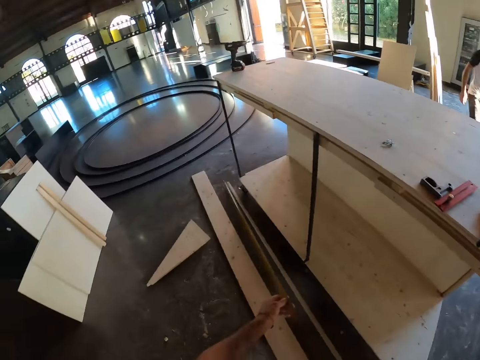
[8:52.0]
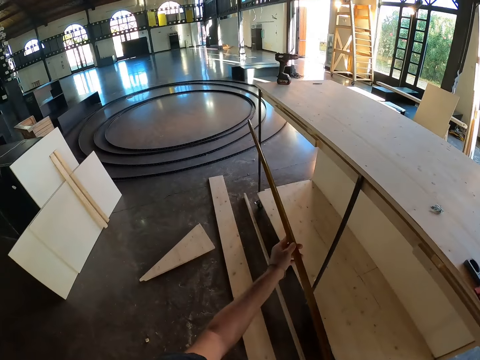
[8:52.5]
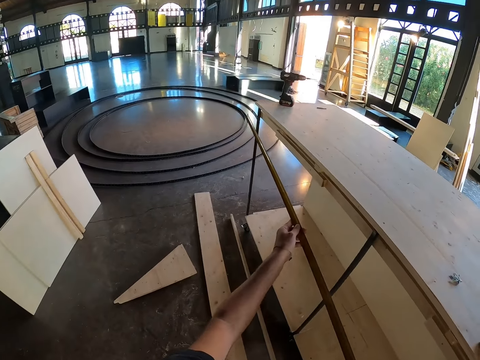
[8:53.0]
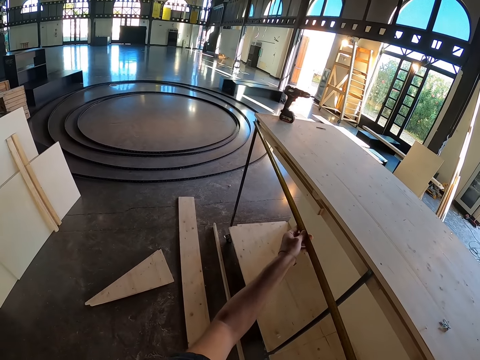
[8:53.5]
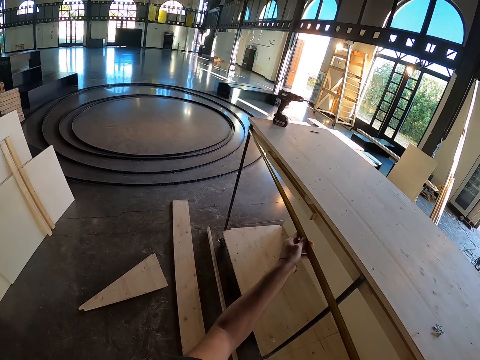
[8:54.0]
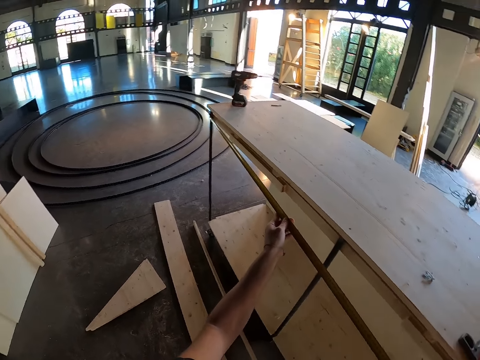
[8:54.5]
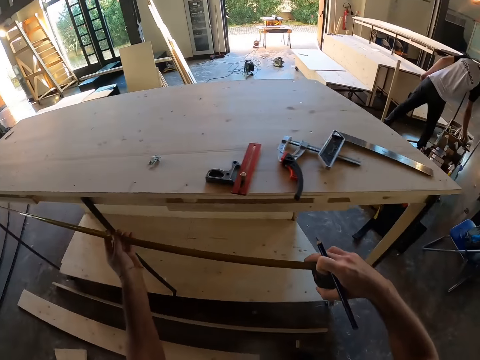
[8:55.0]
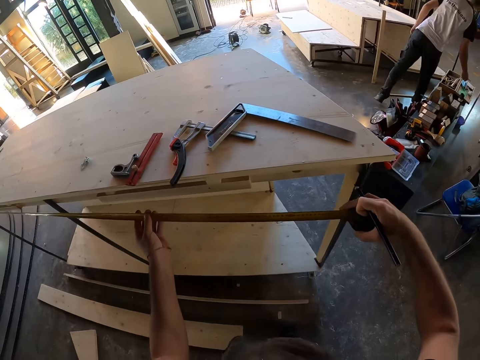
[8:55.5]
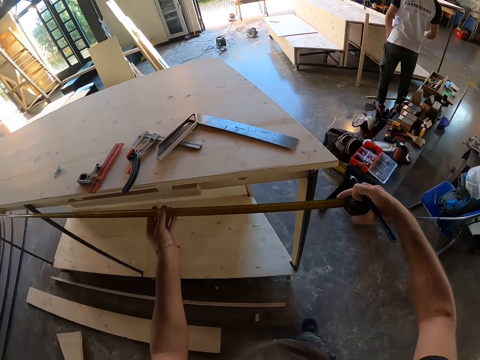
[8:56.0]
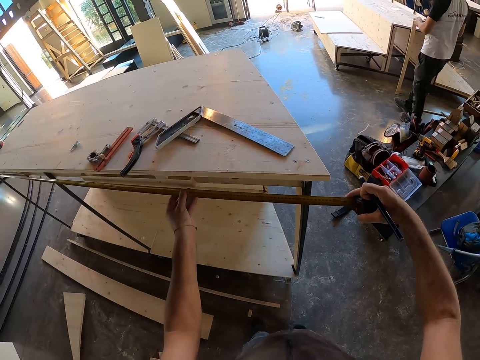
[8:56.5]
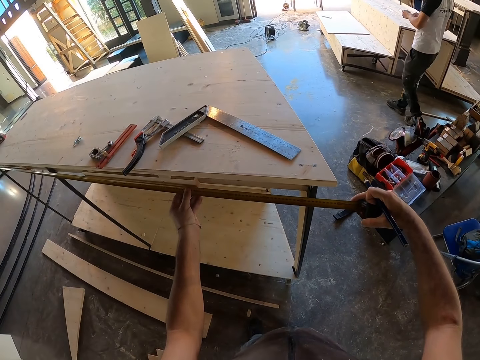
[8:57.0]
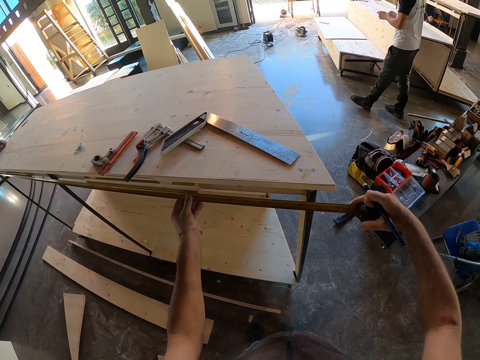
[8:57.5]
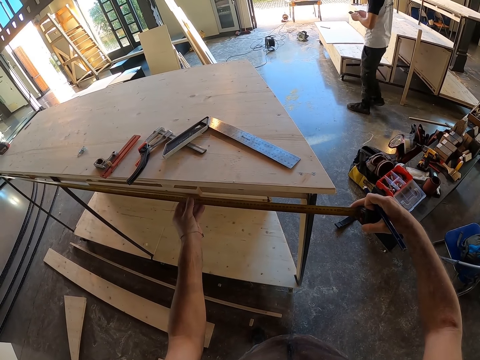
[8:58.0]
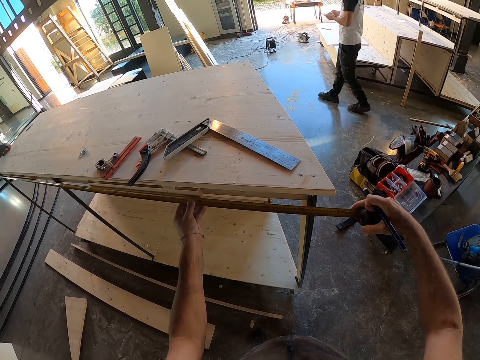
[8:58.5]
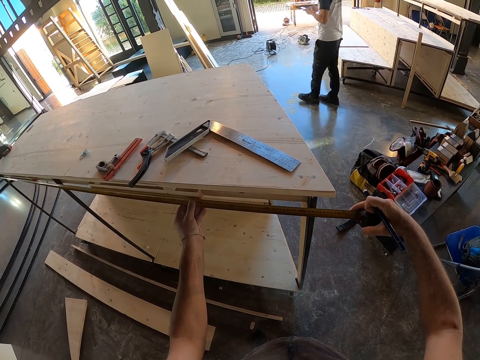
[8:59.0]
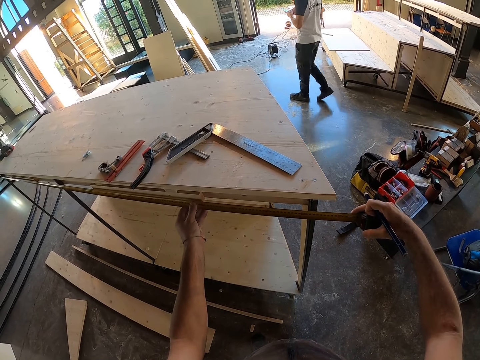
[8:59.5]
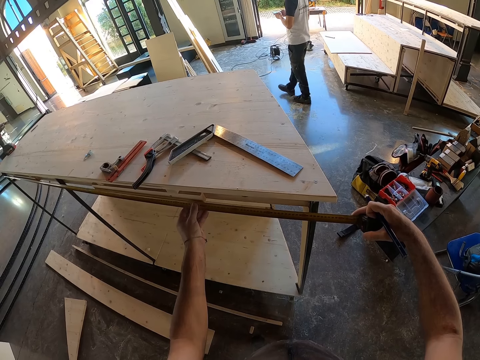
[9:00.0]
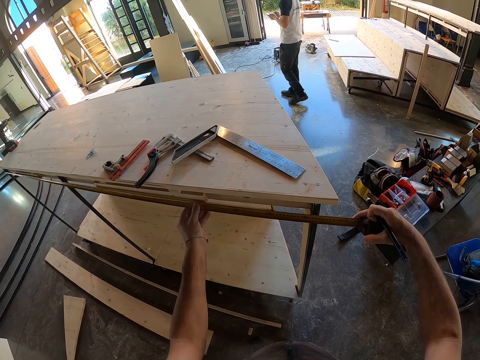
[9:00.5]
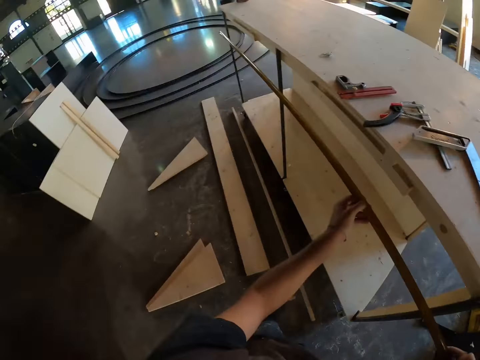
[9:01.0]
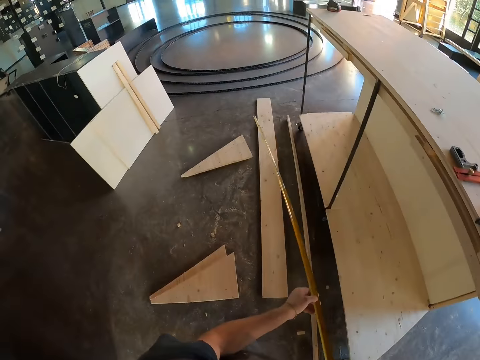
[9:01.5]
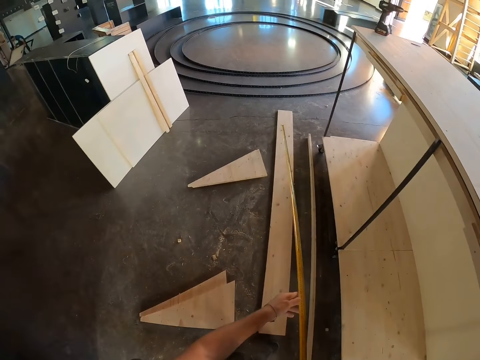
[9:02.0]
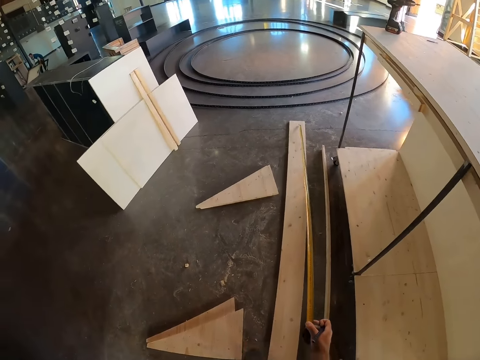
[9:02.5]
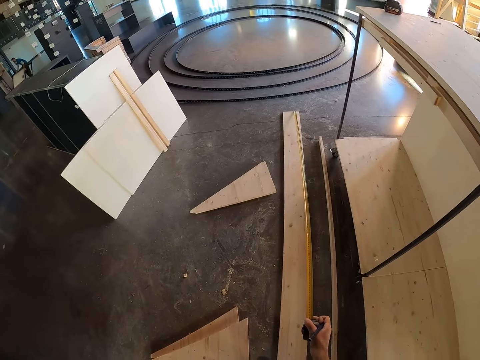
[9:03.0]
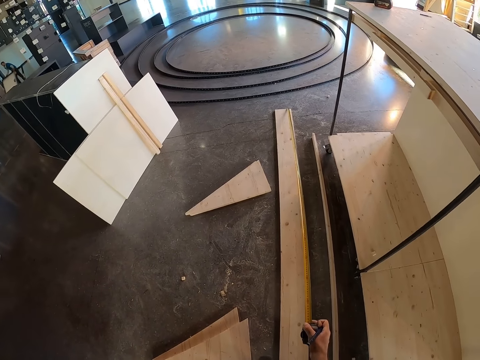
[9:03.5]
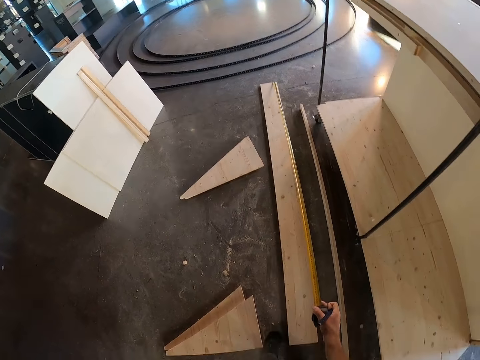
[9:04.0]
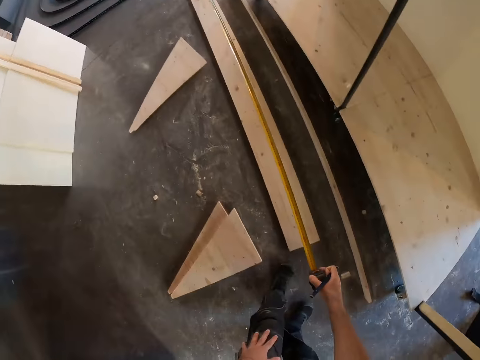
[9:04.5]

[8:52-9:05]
The camera wearer places the measuring tape on the rods of the wooden staircase with both hands. He elongates the measuring tape on the rods of the wooden staircase with his right hand. He measures the rods of the wooden staircase with the measuring tape in both hands. He measures the wood. He places the measuring tape on the wood on the floor with his right hand.

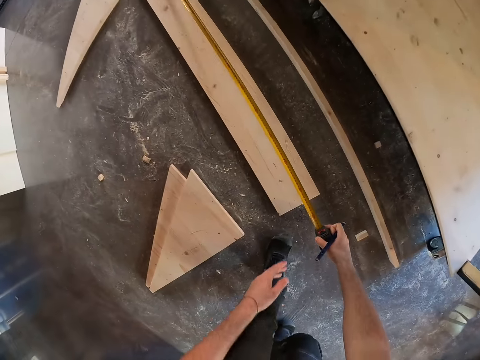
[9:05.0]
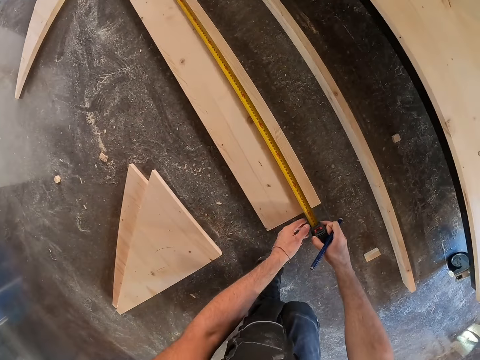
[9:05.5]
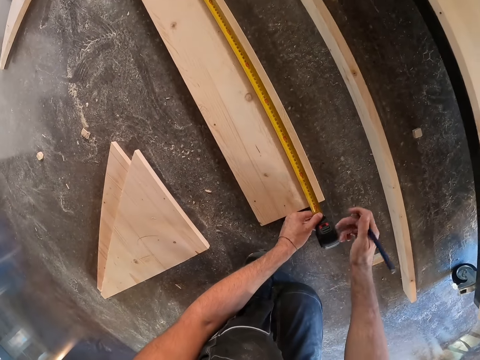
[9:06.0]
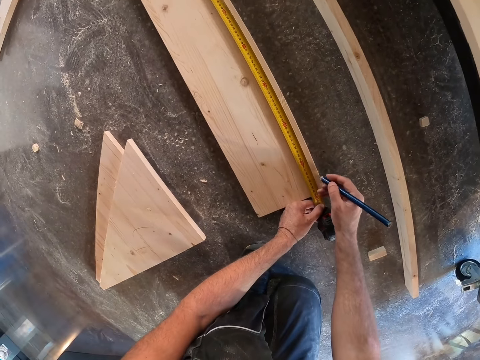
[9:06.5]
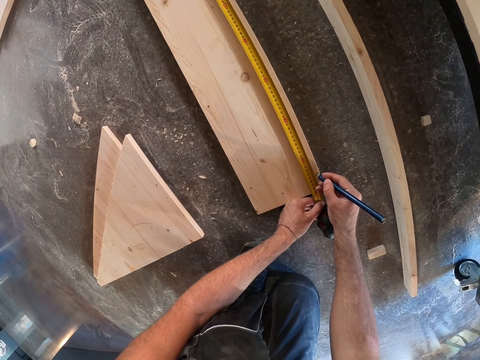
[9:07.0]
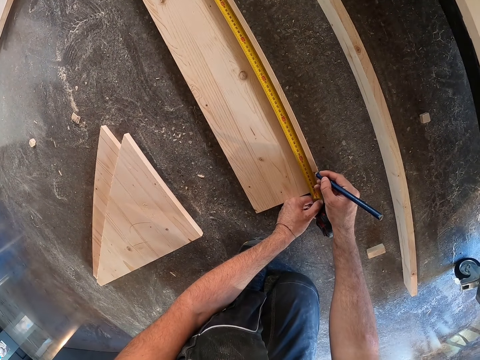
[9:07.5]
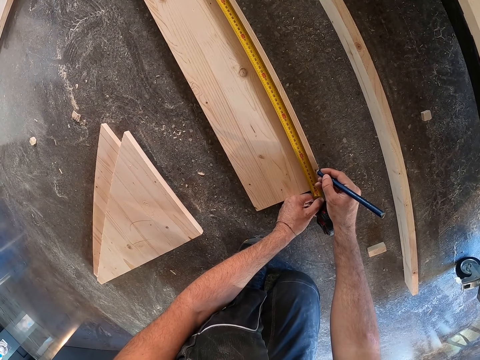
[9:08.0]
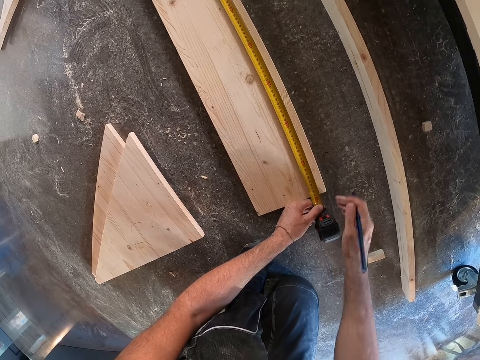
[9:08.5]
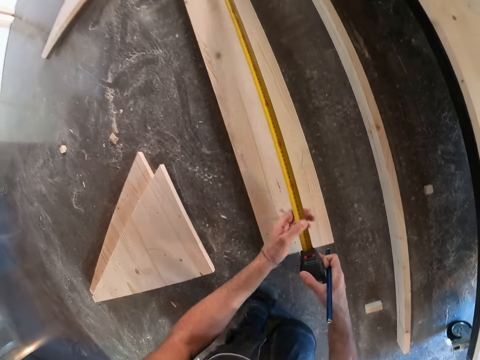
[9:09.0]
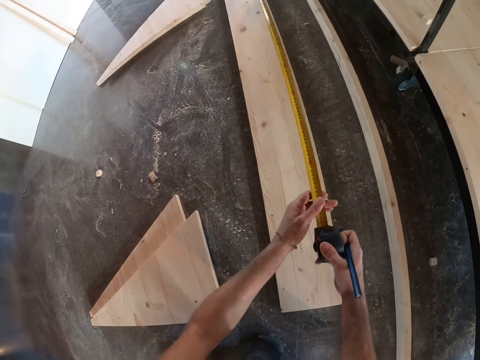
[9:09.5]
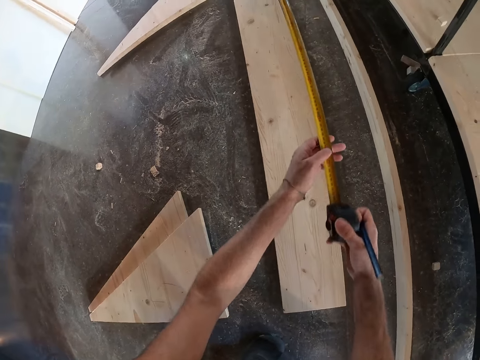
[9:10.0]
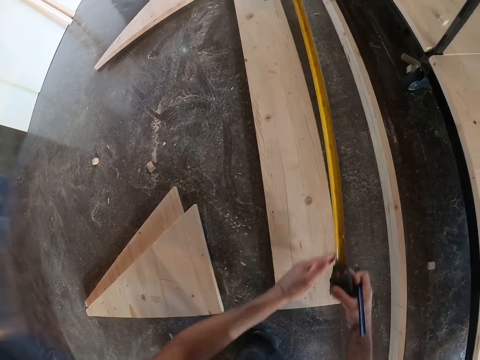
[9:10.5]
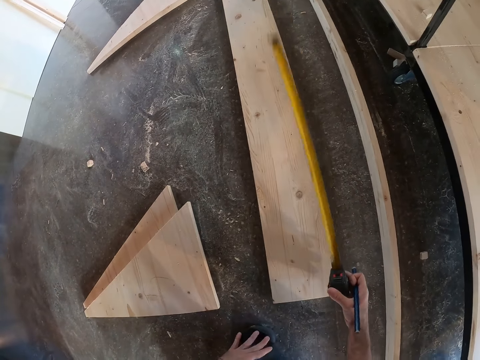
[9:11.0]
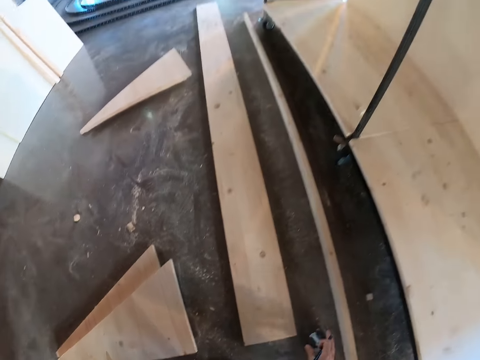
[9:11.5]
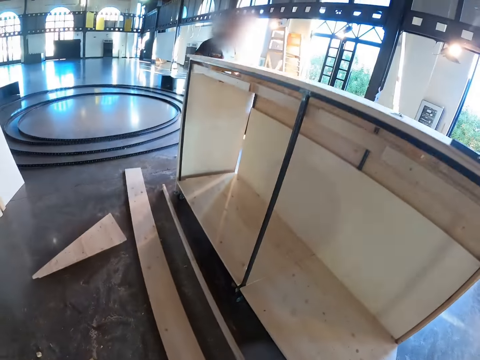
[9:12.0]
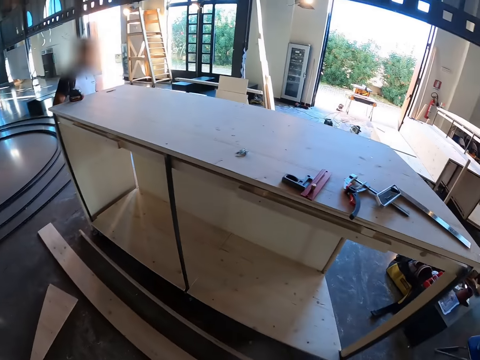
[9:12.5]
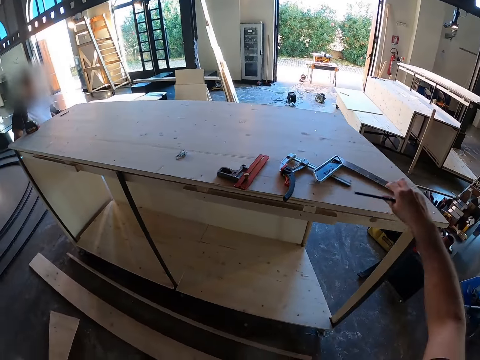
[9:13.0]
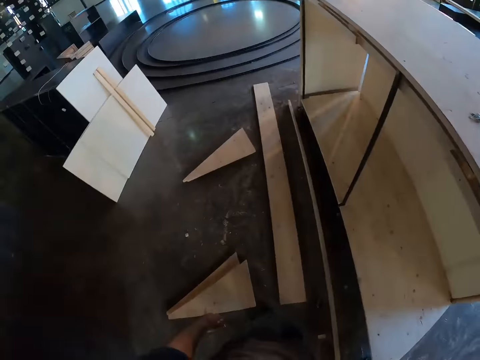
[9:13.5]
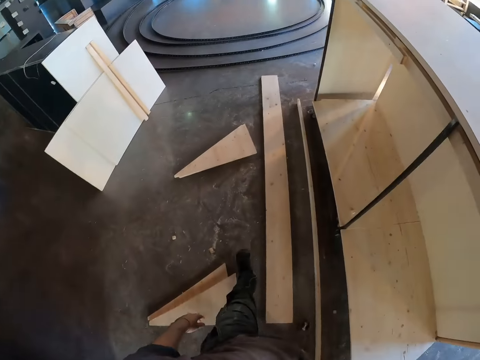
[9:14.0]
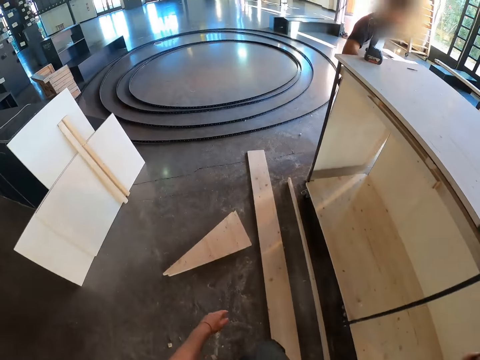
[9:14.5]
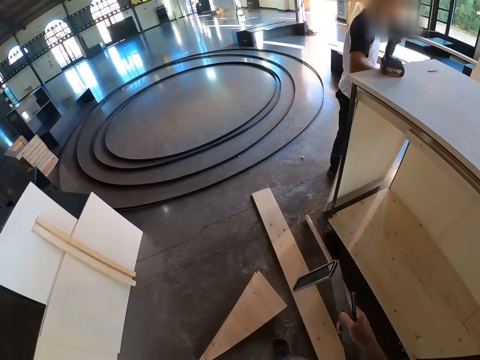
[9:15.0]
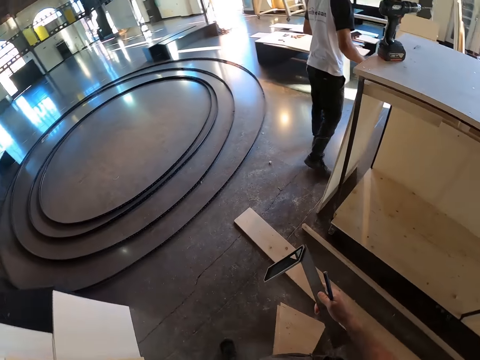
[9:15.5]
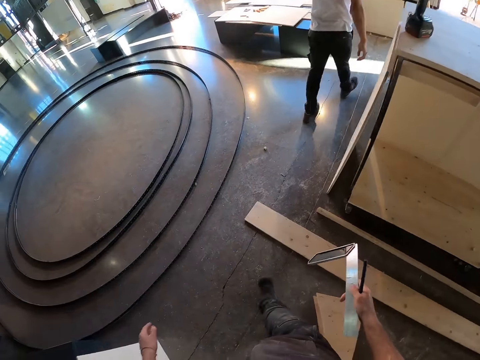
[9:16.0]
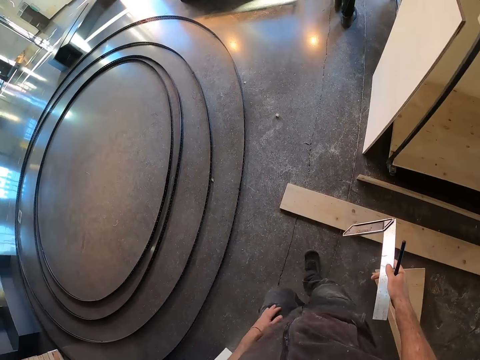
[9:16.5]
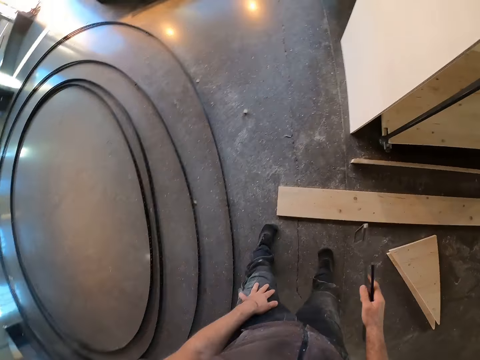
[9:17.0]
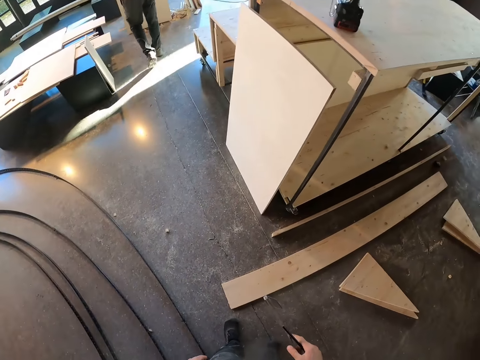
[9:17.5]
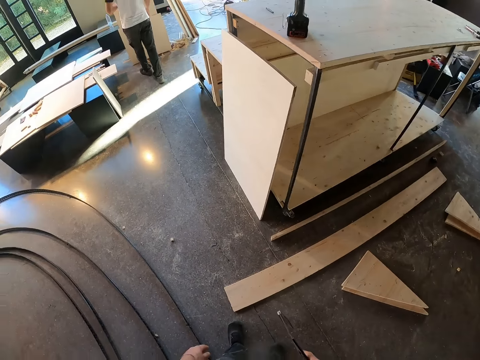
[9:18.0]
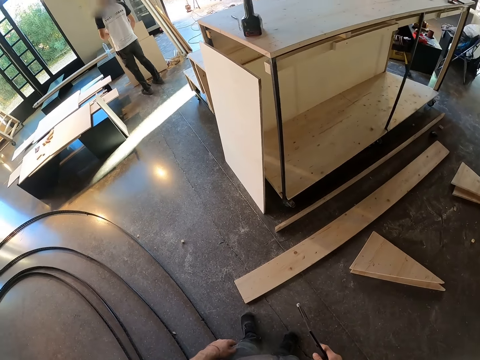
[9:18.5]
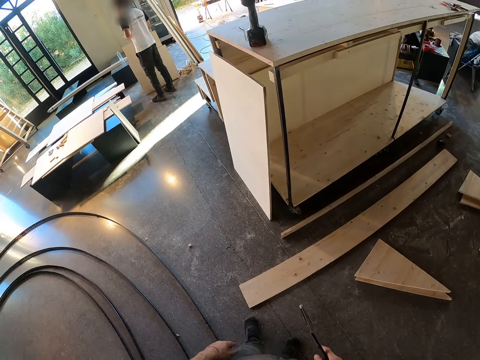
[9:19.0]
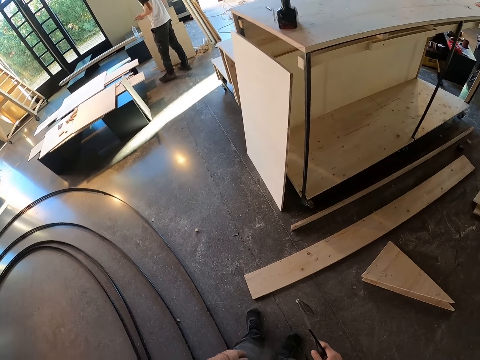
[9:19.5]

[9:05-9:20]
The camera wearer holds the tape on the wood with his left hand. He marks the wood on the floor with the pencil in his right hand. He lifts the measuring tape from the wood with both hands. He draws the tape measure. He closes the measuring tape with both hands. He gets up from the floor. He places the pencil on the board. He moves around. He holds the L square ruler. A man steps forward. The camera wearer moves the leg. He looks around.
